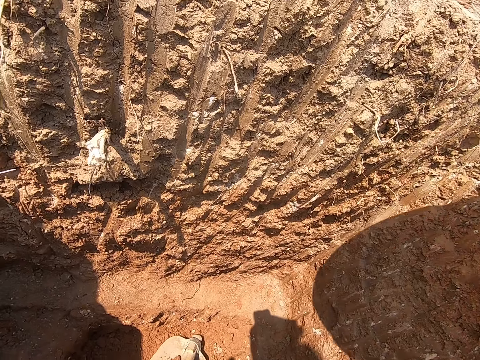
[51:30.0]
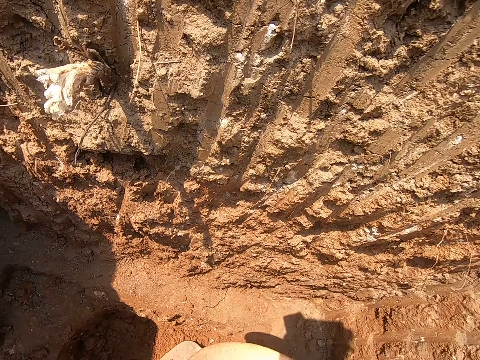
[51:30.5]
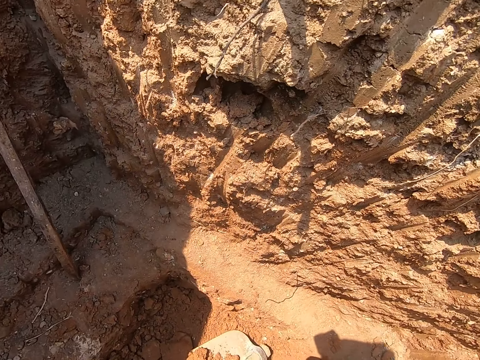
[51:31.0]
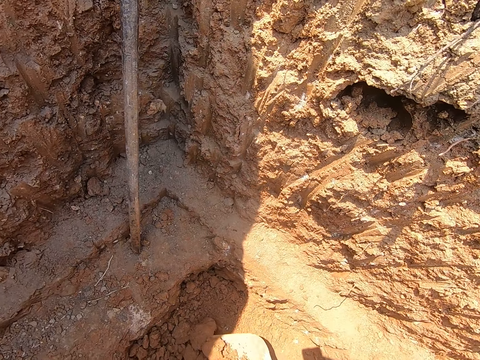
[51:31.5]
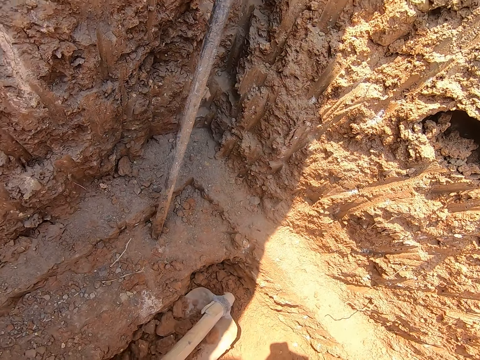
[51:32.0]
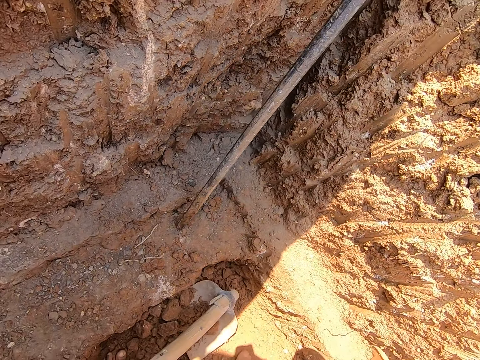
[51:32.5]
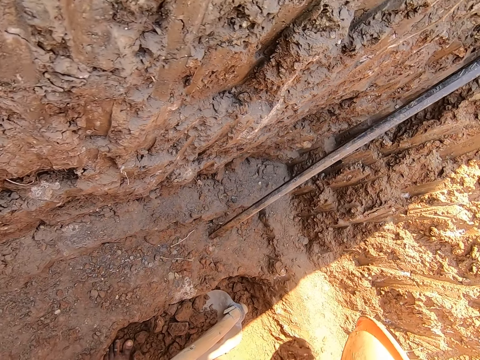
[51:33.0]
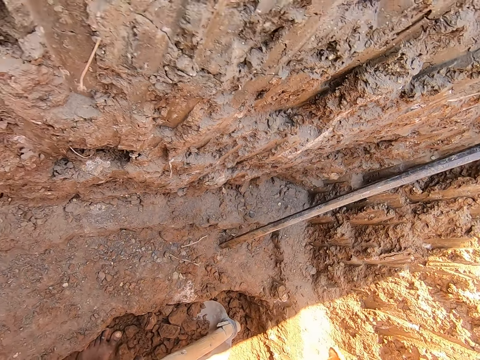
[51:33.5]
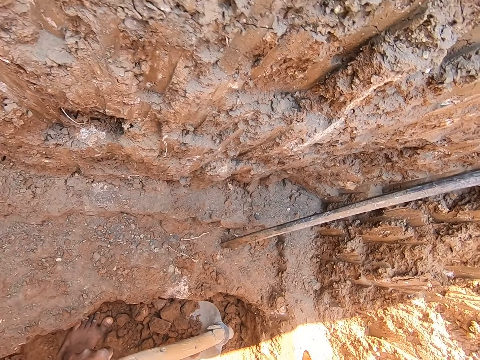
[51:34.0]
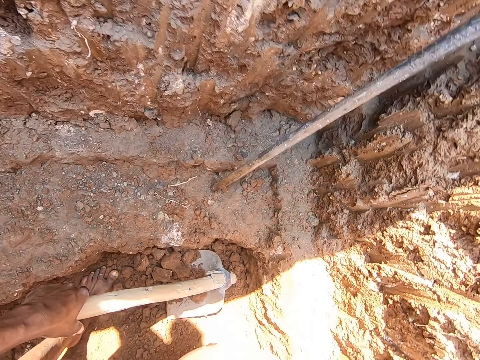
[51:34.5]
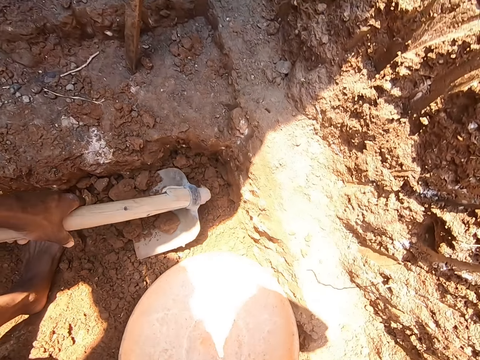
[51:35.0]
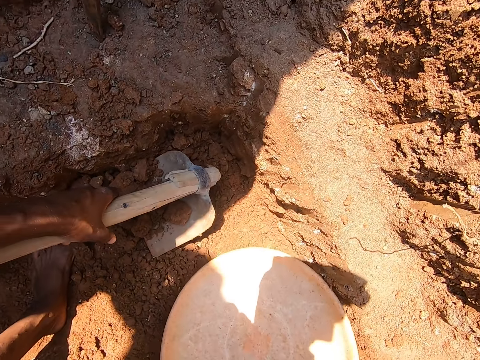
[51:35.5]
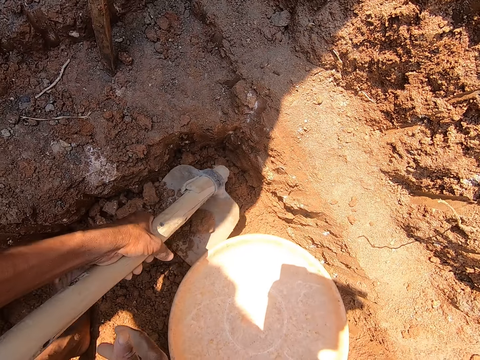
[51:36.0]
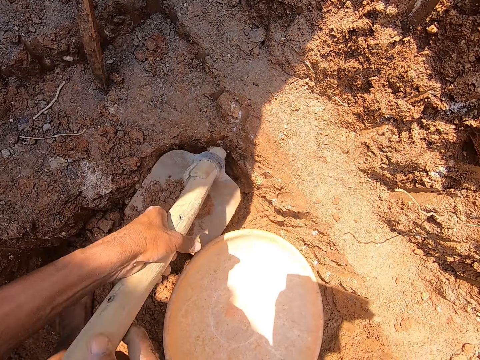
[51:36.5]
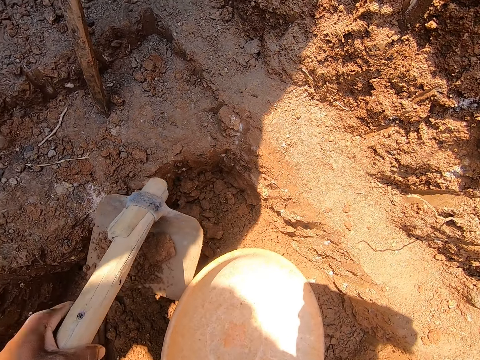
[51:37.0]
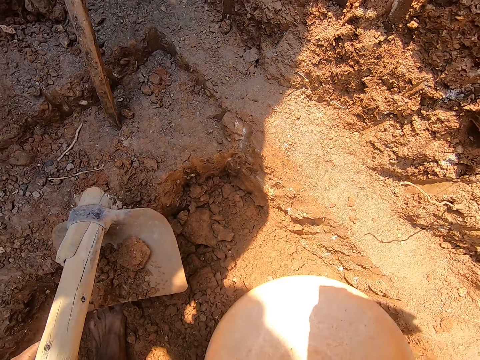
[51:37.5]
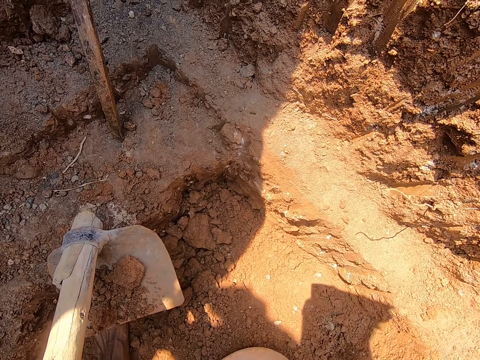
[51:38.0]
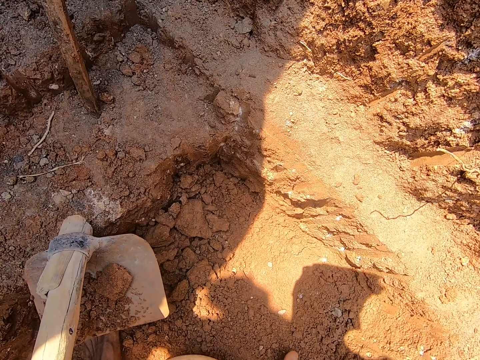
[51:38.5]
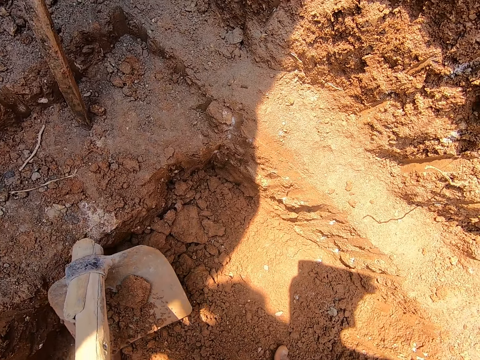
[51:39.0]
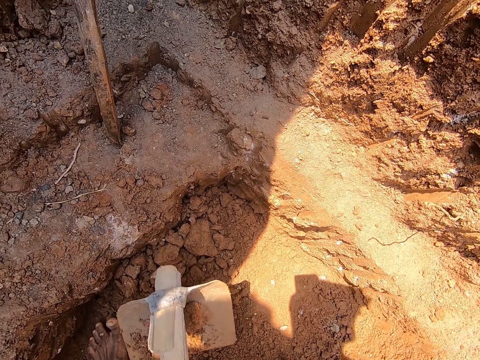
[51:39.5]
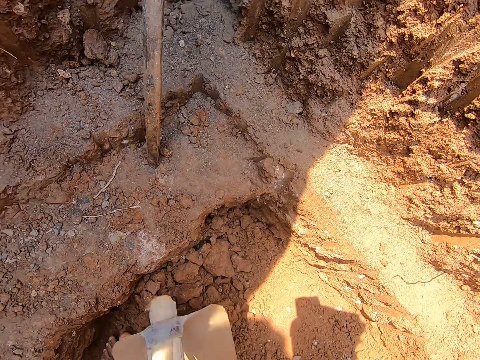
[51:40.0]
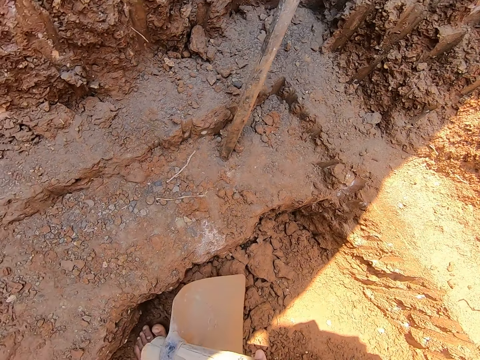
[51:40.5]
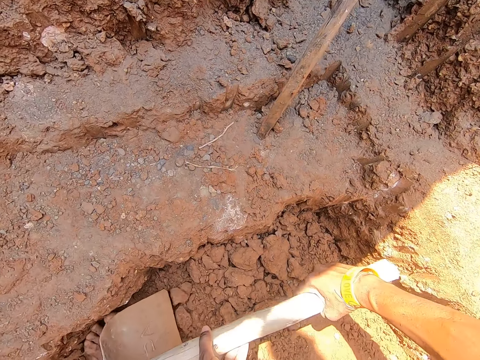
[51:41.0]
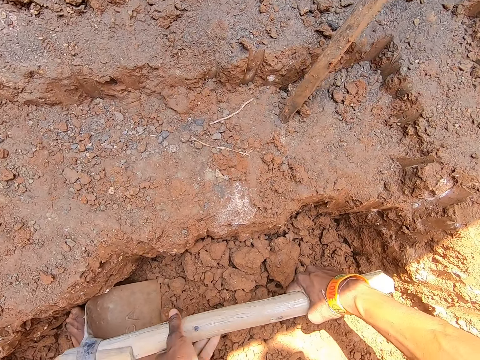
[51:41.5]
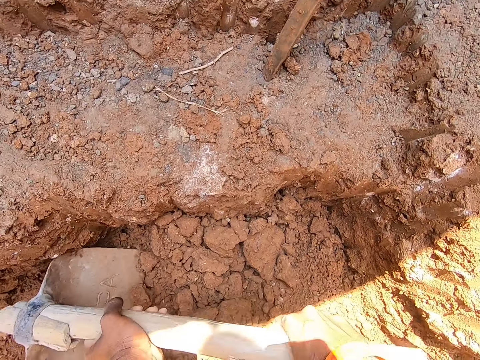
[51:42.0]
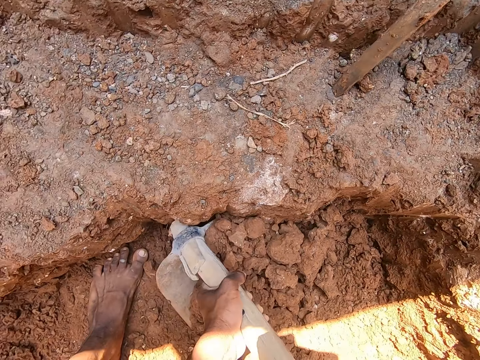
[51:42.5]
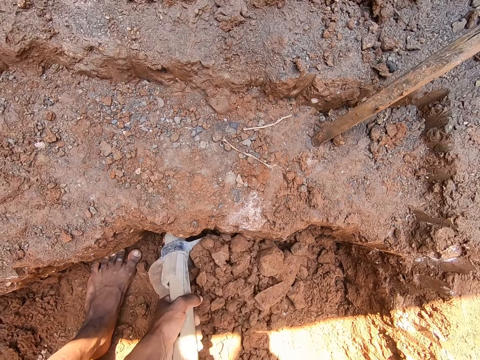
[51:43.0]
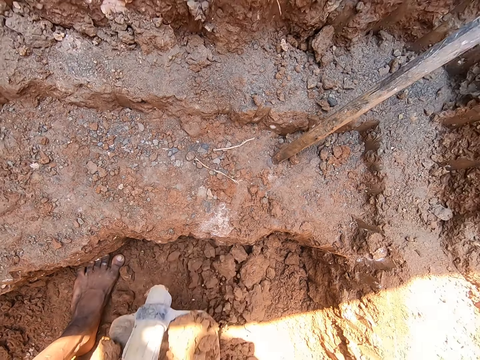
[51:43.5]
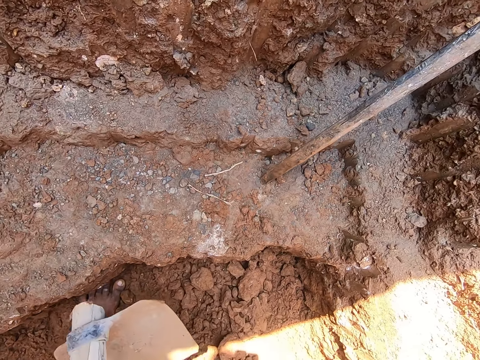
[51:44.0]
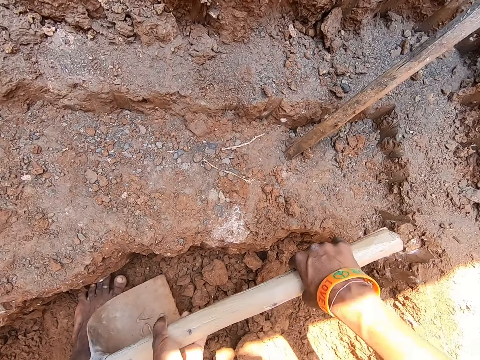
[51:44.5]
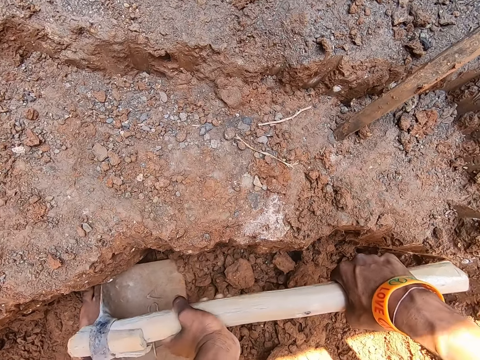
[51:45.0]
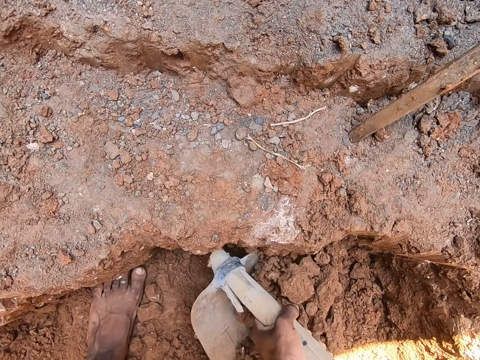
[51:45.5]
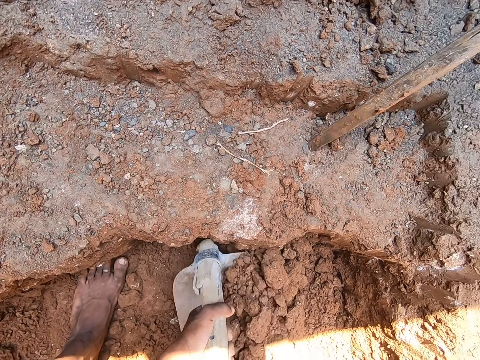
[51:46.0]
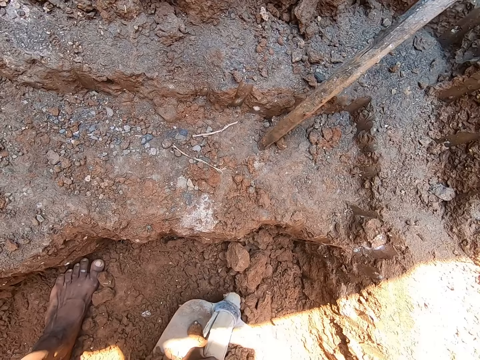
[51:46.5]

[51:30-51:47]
The camera wearer holds the bowl with his right hand. He holds the hoe on the floor with his left hand. He picks up the hoe. He places the bowl on the floor with his right hand. He holds the hoe on the floor with both hands. He moves the bowl on the floor with his right hand. He scoops sand from the ground with the hoe in his hands. He pours the sand in the hoe into the bowl on the ground with his hands. He scoops sand from the ground with the hoe in his hands.

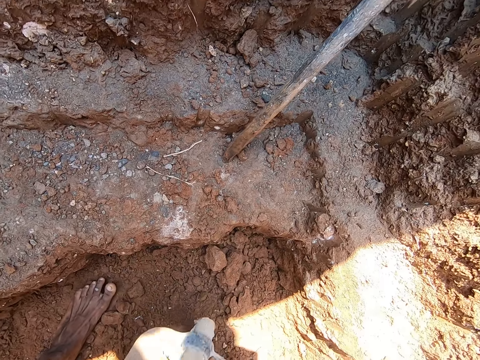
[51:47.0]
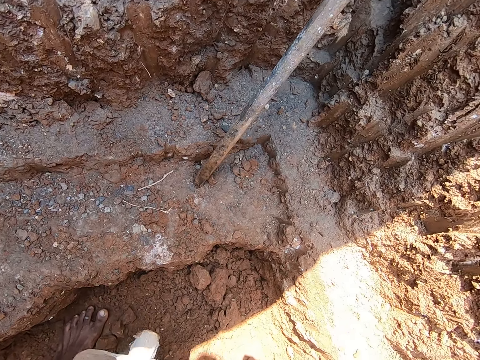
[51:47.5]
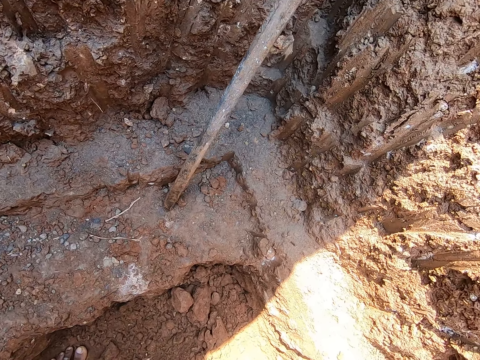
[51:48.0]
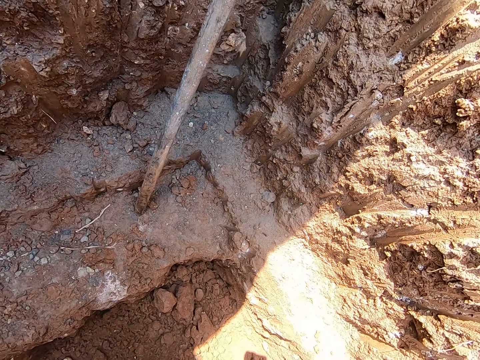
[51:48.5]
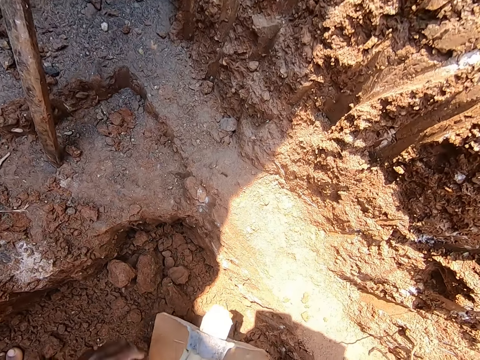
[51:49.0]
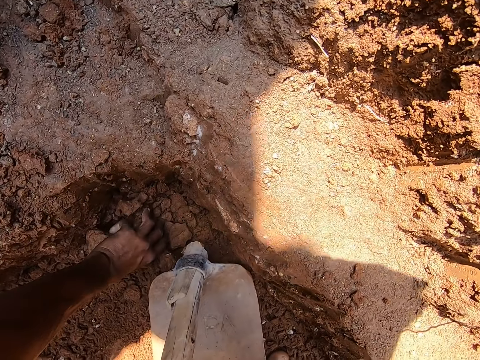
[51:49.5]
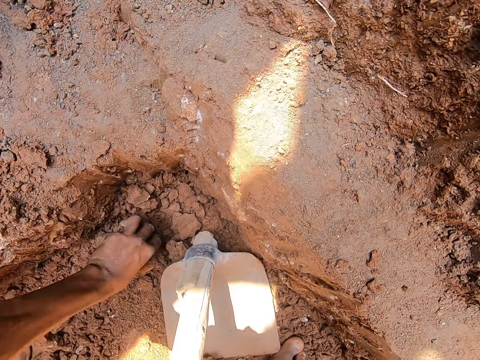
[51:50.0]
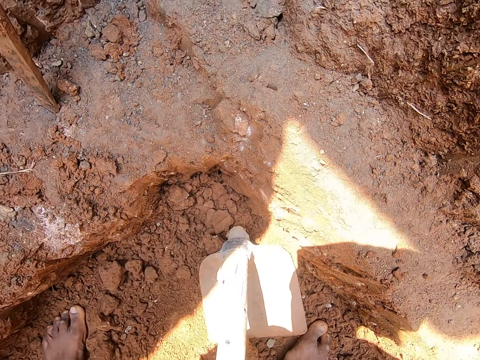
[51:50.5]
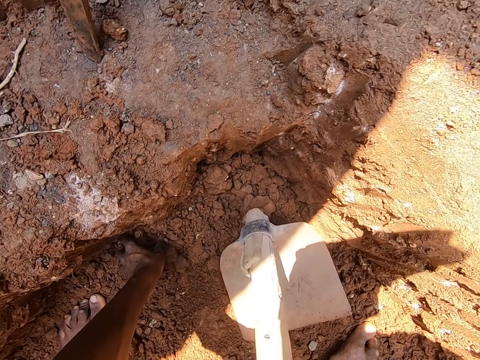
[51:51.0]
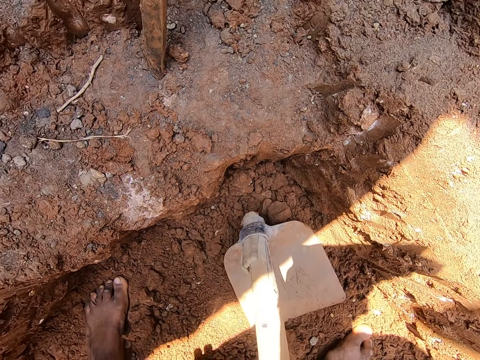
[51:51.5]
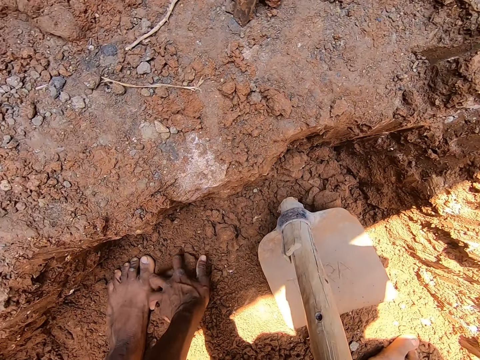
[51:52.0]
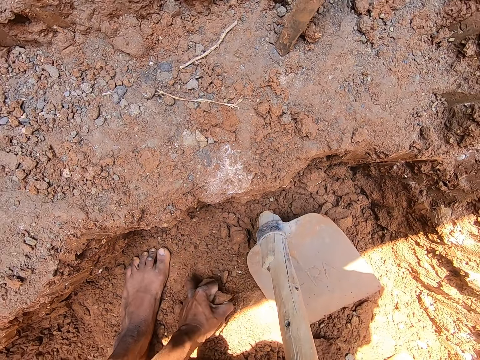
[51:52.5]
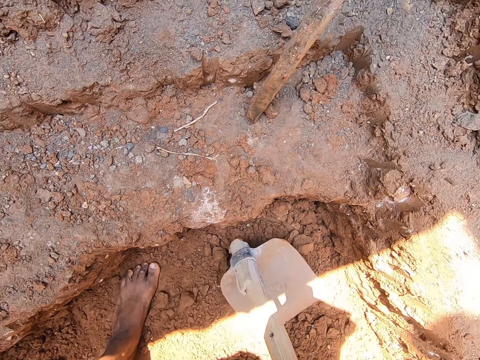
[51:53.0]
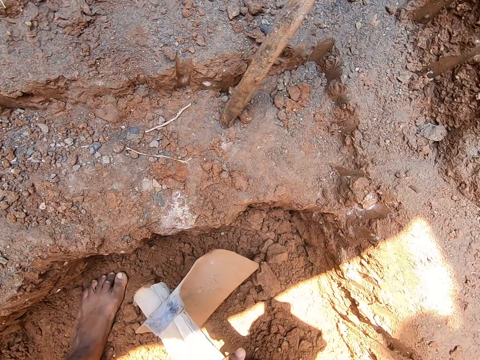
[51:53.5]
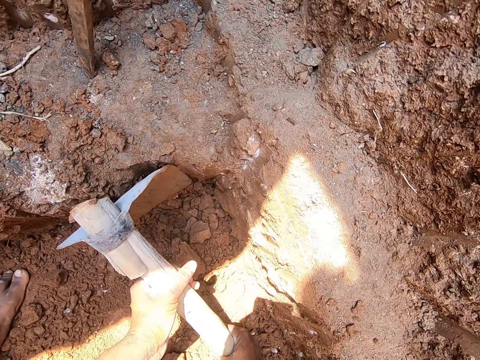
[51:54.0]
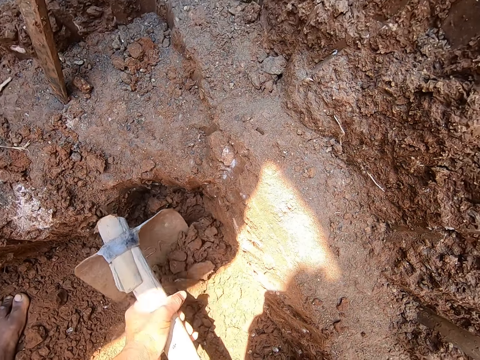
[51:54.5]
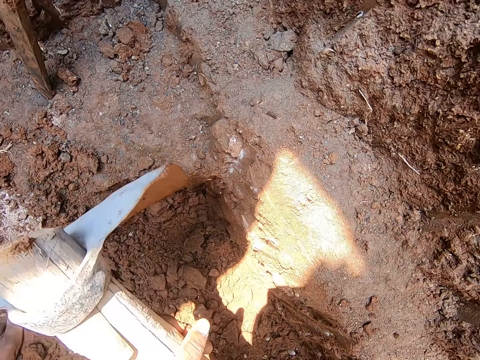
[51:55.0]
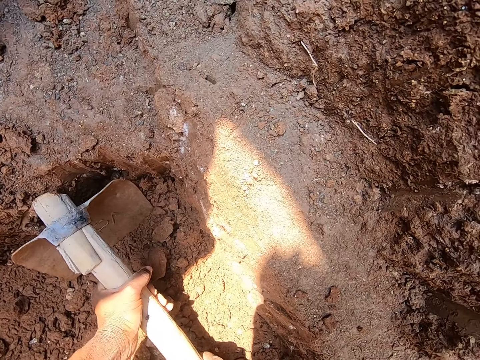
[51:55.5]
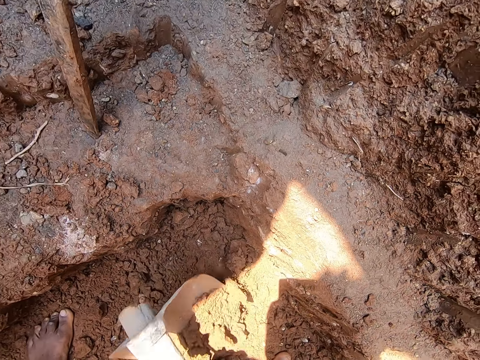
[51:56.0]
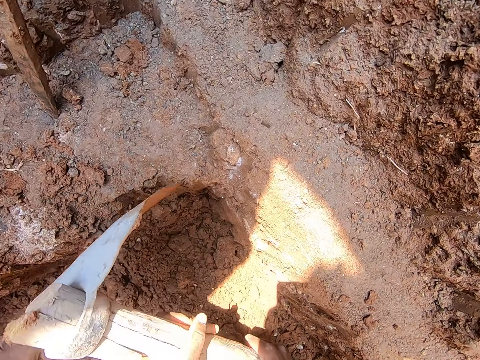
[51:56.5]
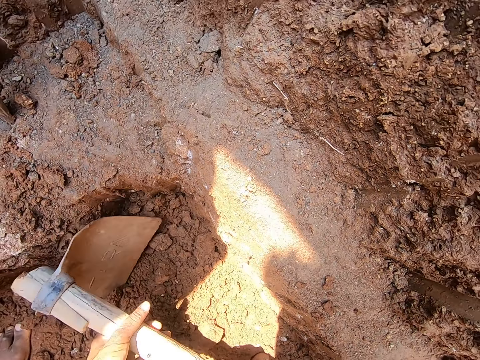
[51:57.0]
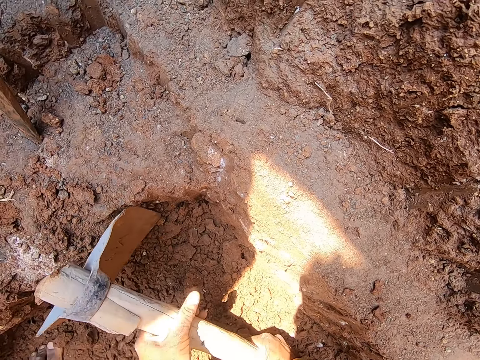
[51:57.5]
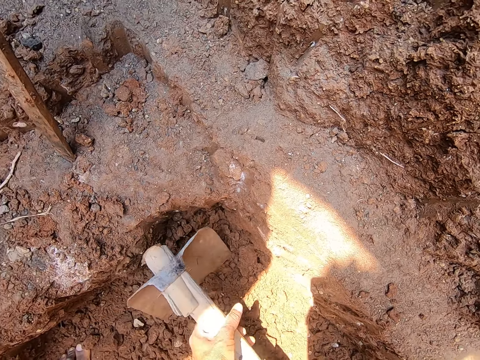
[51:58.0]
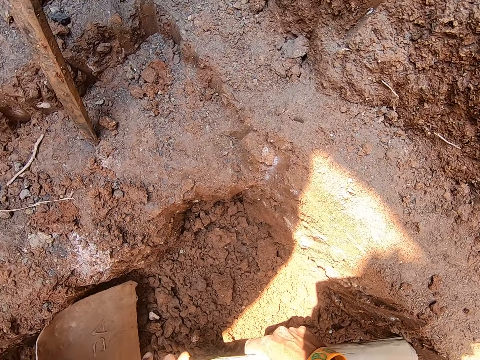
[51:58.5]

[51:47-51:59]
The camera wearer pours the sand in the hoe into the bowl on the ground with his hands. He scoops clay from the ground with his left hand. He drops the sand in his left hand into the bowl on the ground. He scoops clay from the ground with his left hand. He drops the sand in his left hand into the bowl on the ground. He scoops clay from the ground with his left hand. He drops the sand in his left hand into the bowl on the ground. He gathers sand on the ground with the hoe in his hands.
